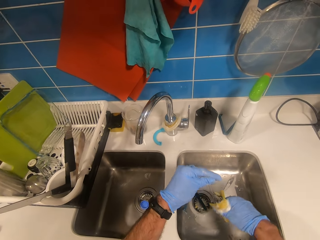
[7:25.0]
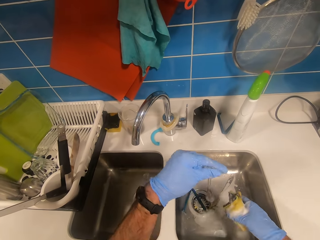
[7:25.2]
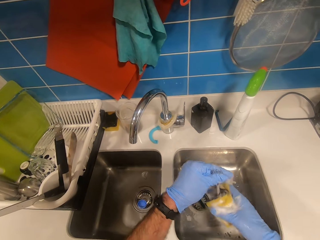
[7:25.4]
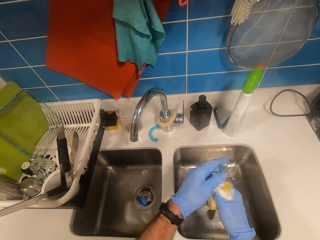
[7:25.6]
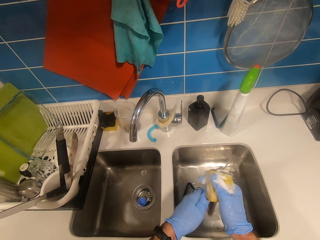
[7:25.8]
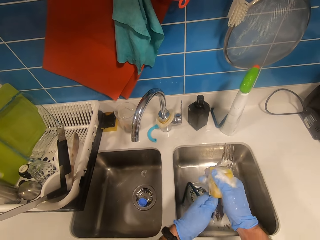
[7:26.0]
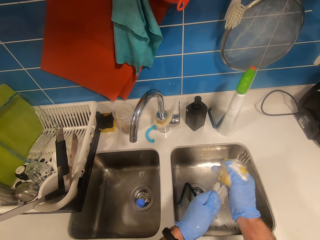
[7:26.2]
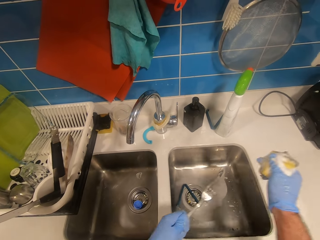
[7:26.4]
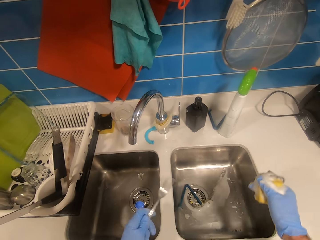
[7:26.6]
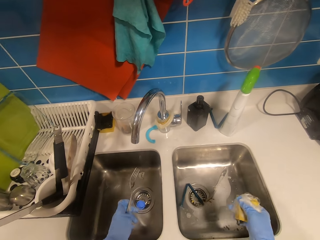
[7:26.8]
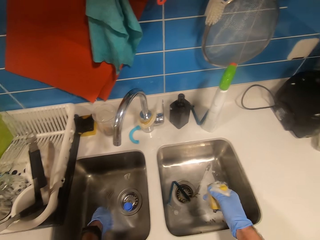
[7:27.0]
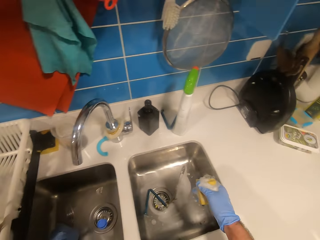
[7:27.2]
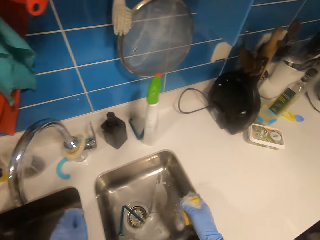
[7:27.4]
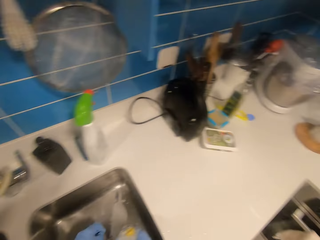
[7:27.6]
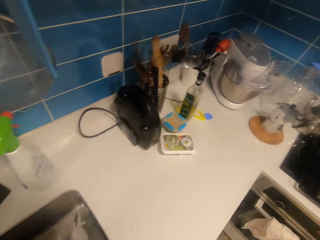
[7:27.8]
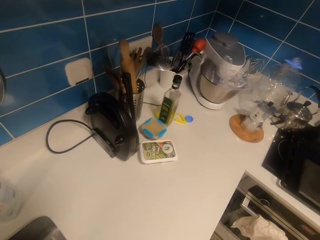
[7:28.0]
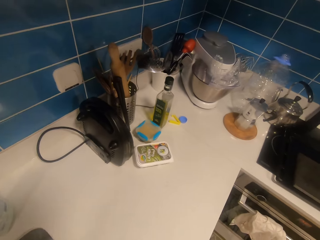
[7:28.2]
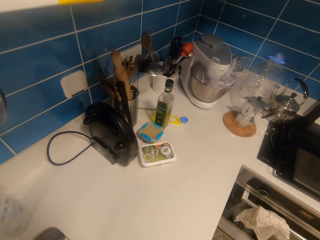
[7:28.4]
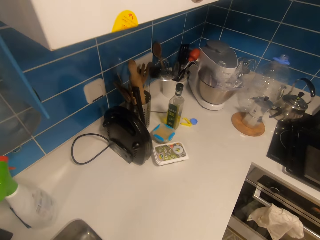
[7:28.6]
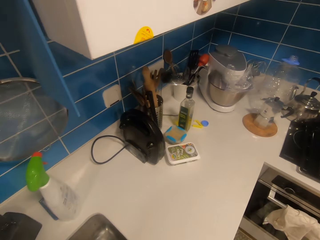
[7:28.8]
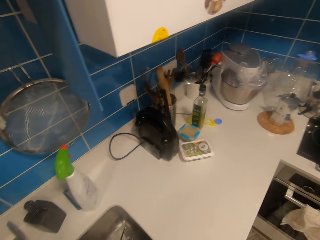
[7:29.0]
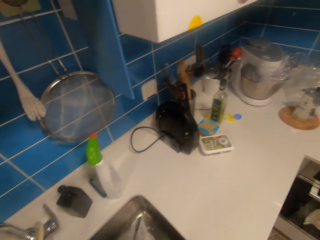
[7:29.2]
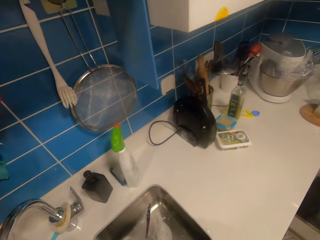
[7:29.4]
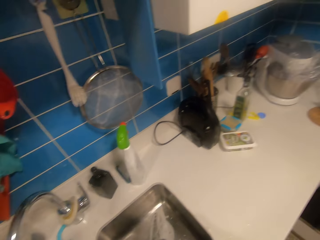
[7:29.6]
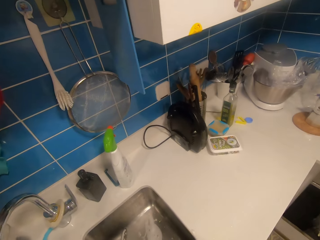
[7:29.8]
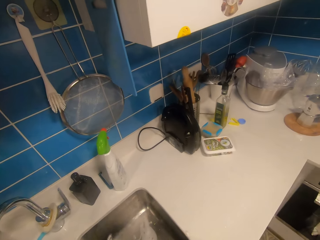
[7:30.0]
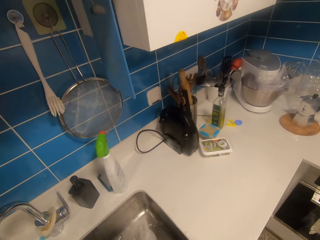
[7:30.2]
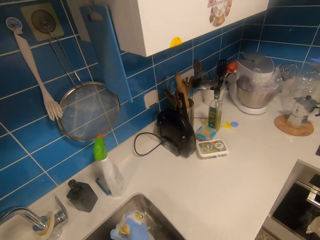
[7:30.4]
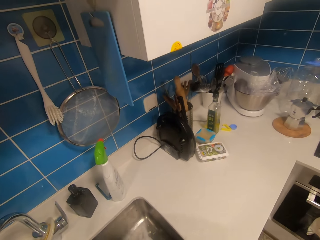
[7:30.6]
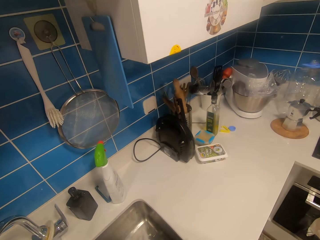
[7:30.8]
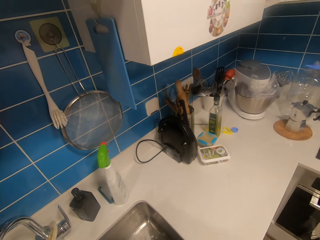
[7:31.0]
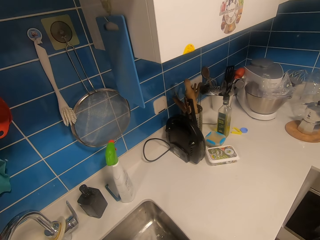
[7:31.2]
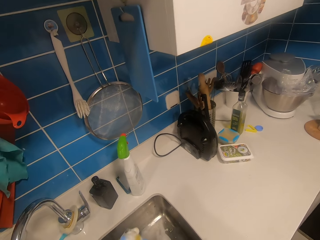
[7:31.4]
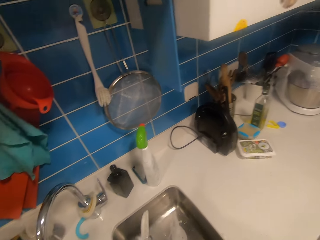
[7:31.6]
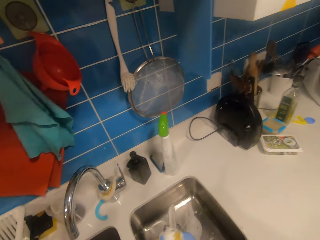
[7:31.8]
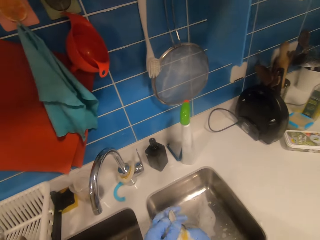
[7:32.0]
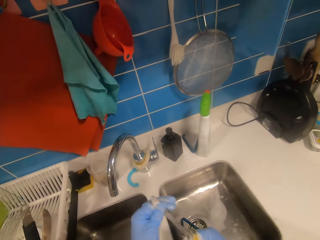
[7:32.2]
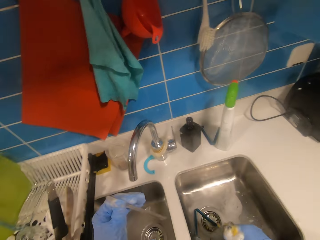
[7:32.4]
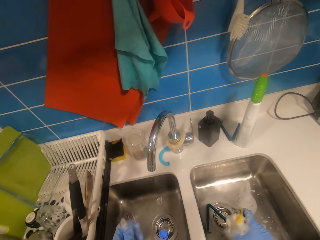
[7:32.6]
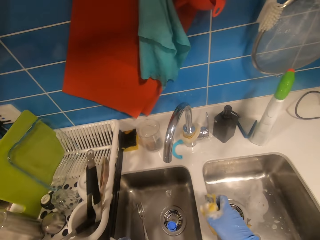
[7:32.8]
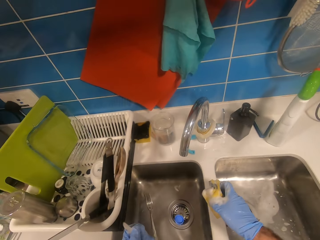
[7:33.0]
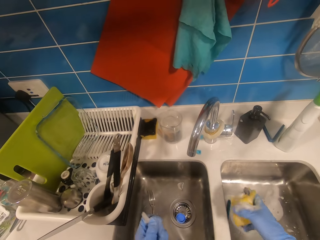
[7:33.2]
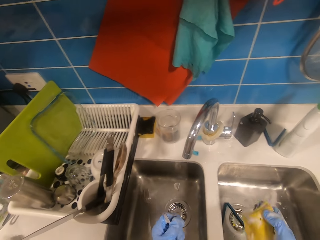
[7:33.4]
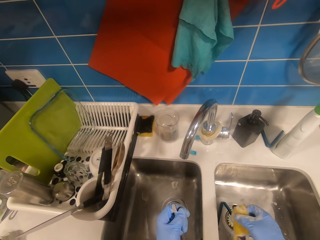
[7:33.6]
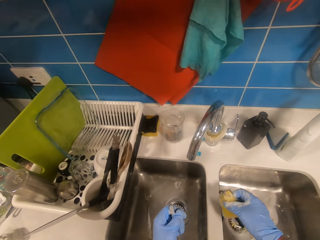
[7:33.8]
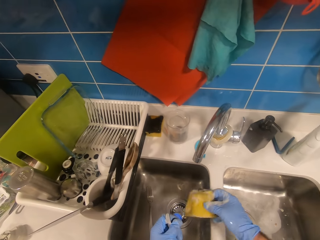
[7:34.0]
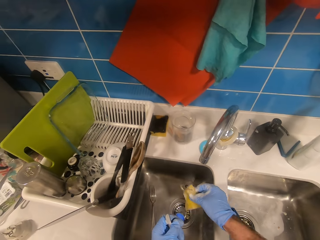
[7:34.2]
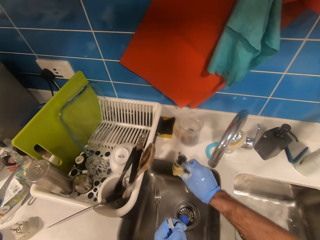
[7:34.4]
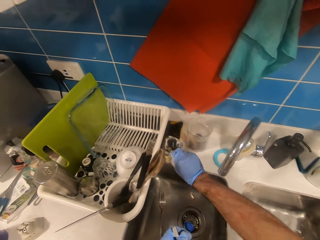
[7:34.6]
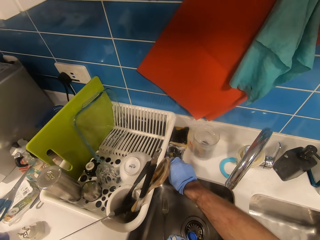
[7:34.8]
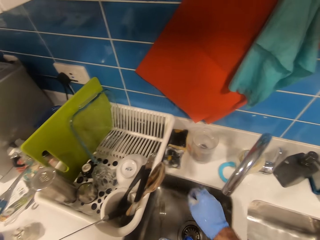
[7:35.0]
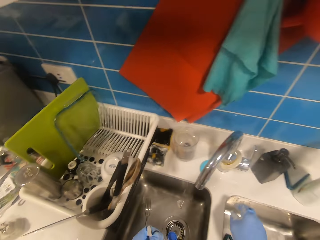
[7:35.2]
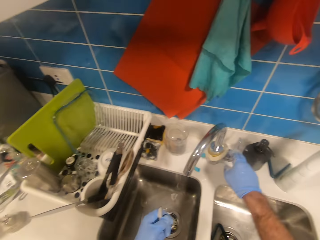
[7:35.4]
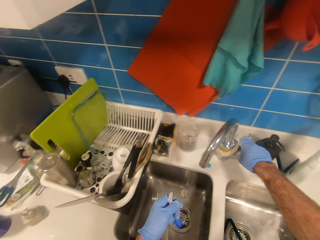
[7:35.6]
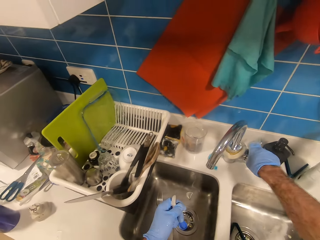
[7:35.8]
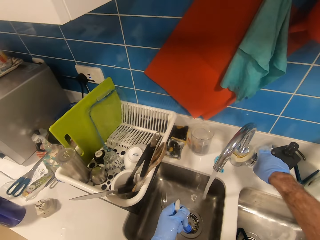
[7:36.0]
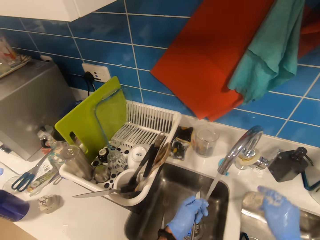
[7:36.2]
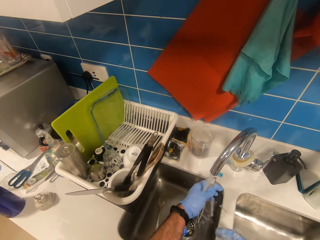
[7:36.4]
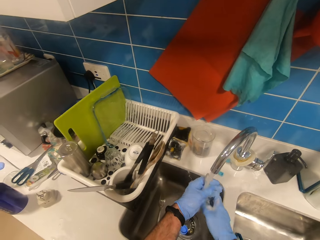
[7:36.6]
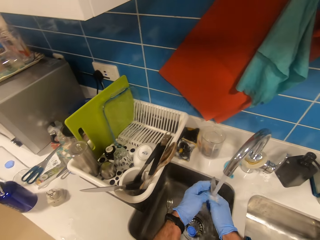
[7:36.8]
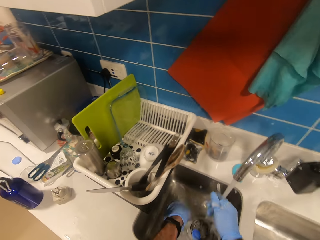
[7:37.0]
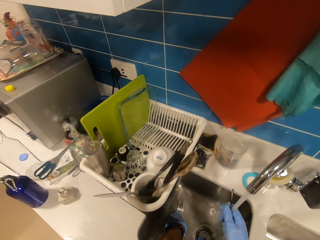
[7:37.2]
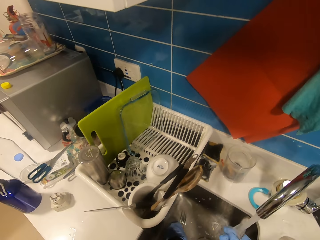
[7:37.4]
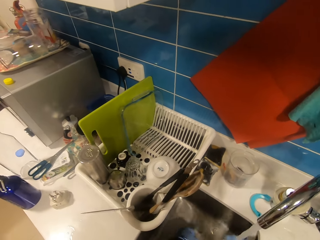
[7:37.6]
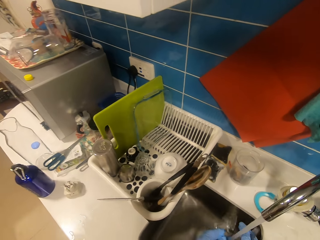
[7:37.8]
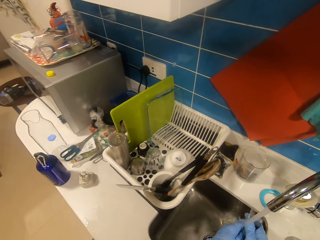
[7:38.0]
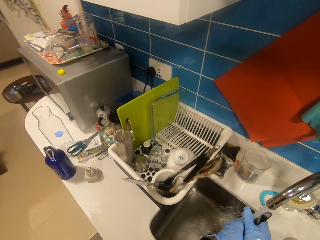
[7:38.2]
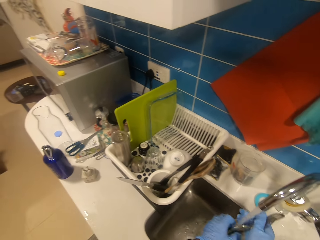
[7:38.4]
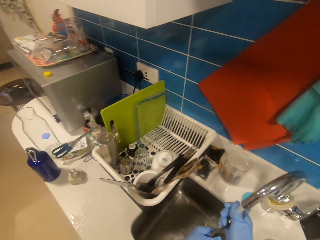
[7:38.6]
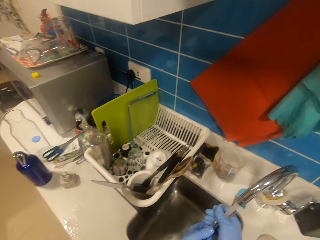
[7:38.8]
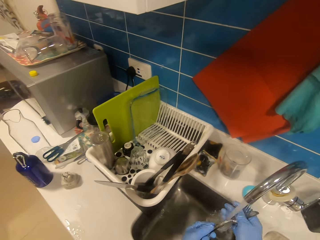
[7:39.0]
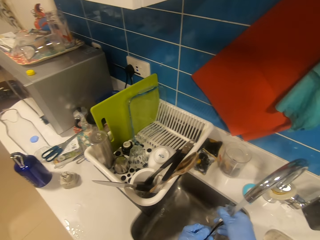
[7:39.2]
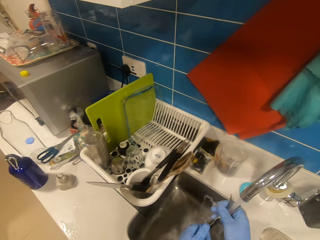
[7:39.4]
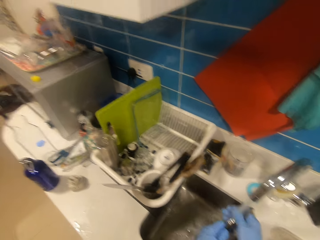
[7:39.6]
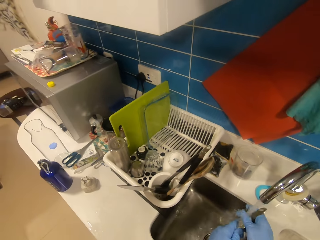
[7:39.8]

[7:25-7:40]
The camera wearer puts the fork in the sink. They put the sponge on the sink table. They turn on the tap, rinse the fork.

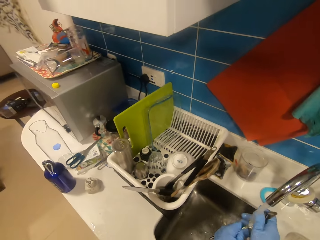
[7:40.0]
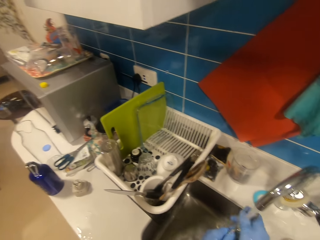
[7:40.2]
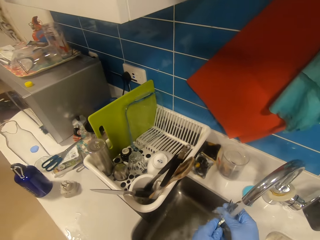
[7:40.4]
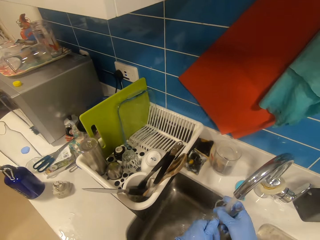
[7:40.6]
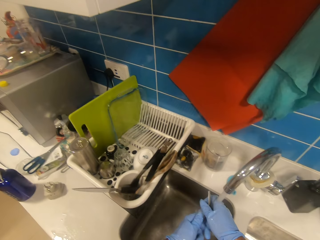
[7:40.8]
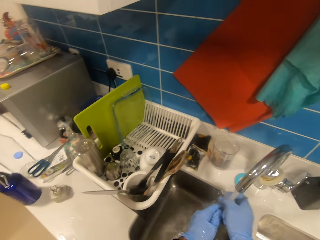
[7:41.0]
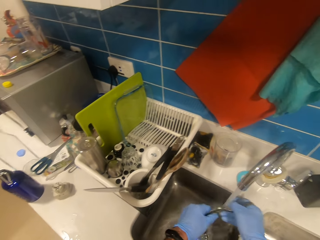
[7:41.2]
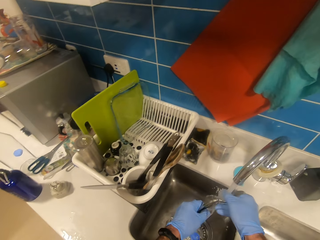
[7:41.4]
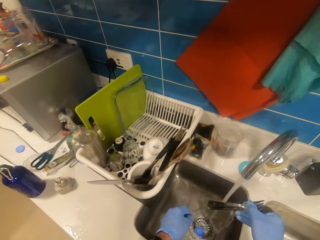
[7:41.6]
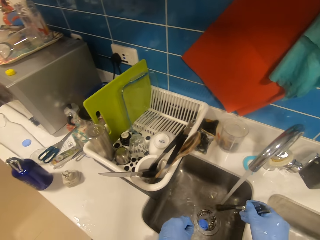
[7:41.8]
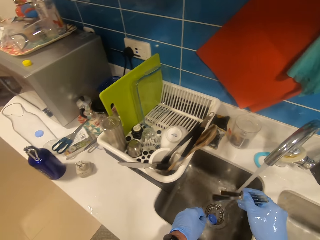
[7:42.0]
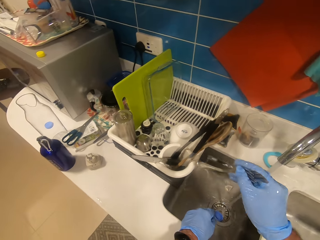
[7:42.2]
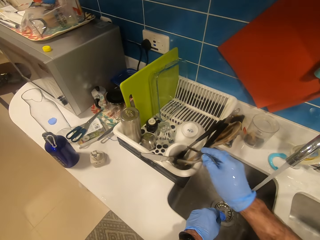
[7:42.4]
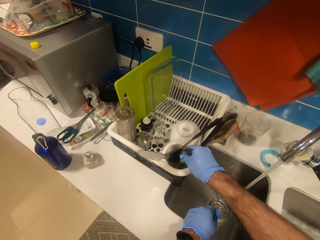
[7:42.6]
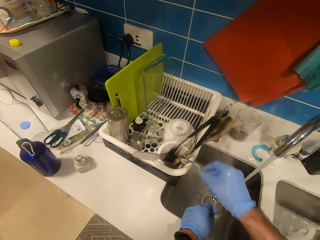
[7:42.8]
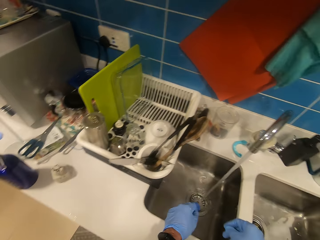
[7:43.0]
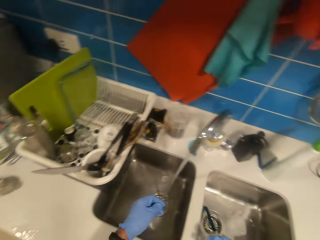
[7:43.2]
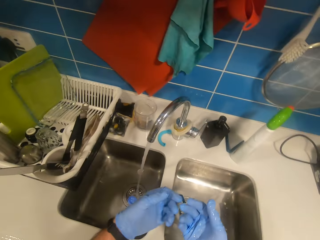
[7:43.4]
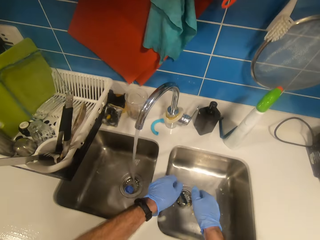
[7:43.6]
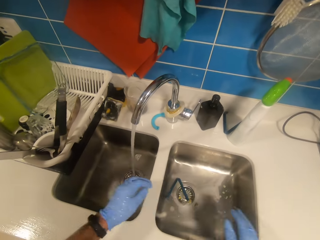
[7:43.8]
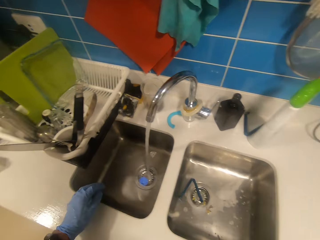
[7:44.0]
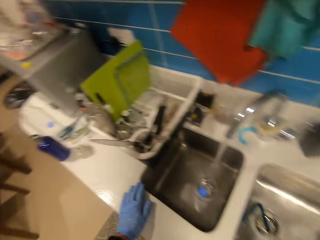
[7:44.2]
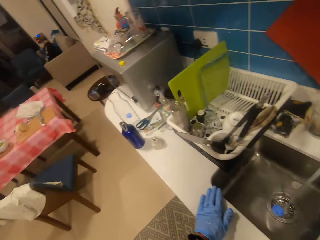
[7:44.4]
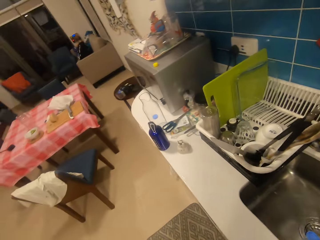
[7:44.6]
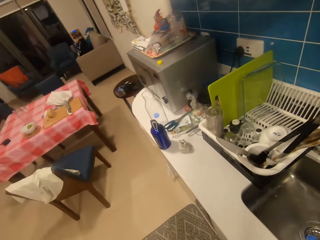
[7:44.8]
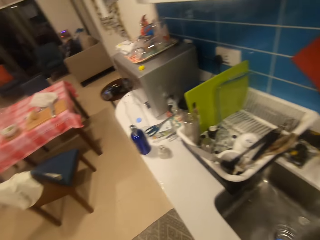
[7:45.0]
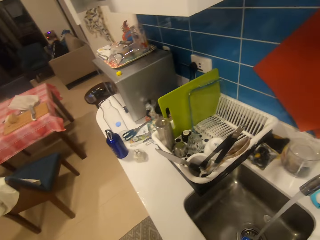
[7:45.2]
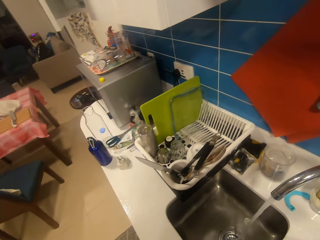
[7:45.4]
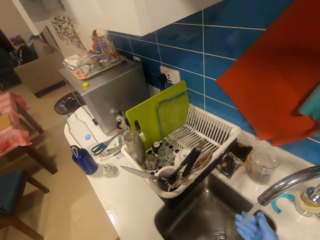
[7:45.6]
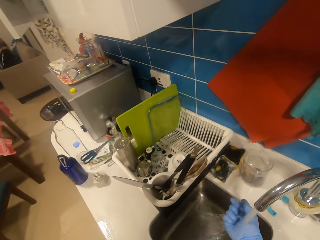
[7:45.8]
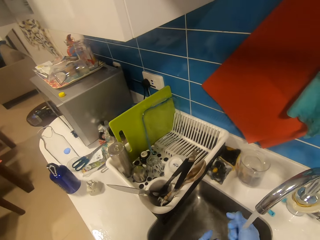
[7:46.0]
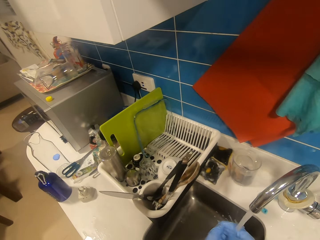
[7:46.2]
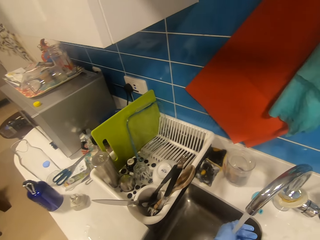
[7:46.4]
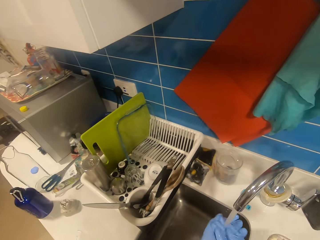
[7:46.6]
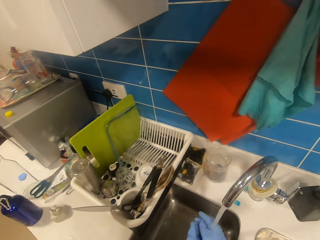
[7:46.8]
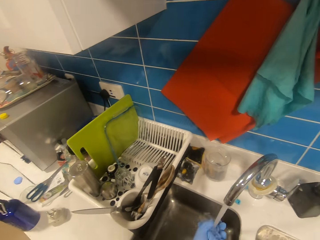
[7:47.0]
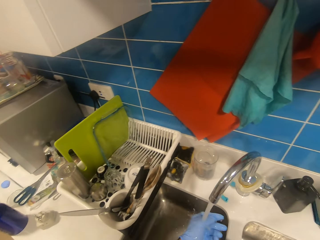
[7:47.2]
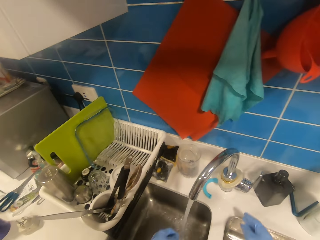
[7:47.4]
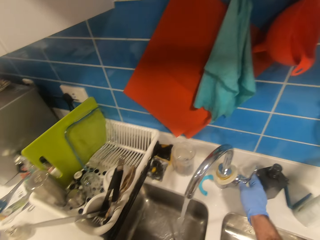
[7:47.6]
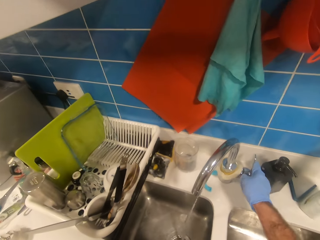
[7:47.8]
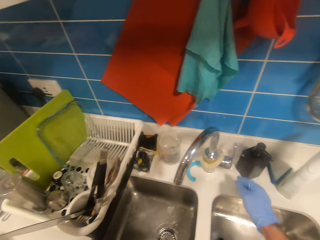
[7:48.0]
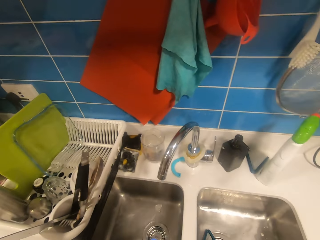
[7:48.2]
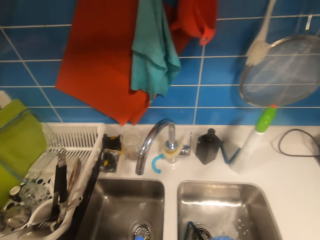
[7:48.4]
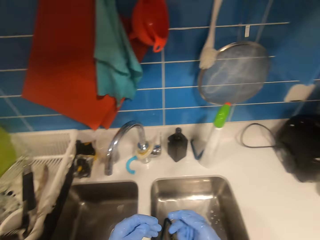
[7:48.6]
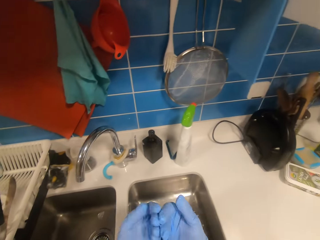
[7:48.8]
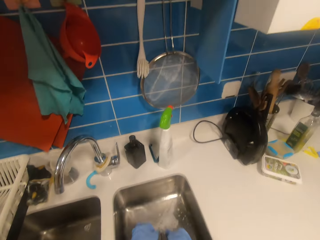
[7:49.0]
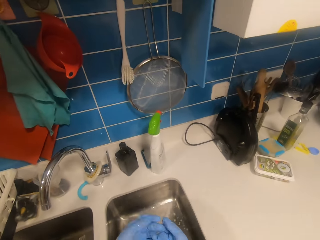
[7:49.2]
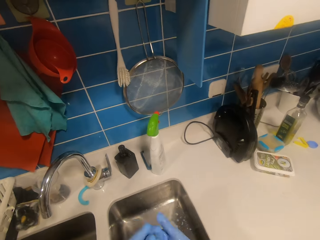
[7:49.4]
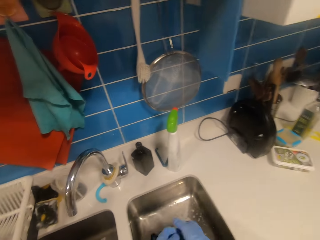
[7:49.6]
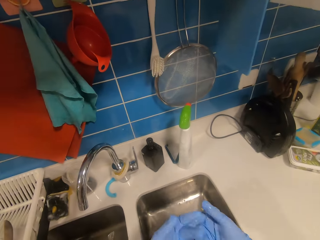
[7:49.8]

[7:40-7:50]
The camera wearer puts the forks in the basket. They wash the hand. They rinse the hands. They turn off the tap.
